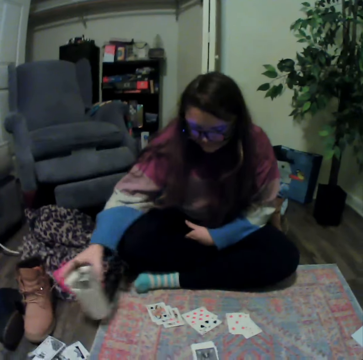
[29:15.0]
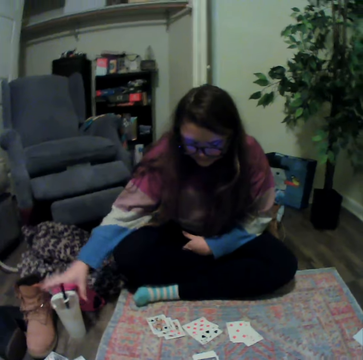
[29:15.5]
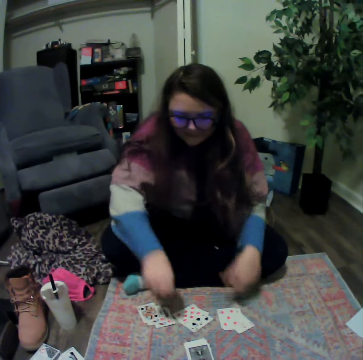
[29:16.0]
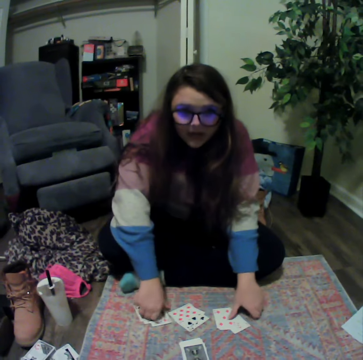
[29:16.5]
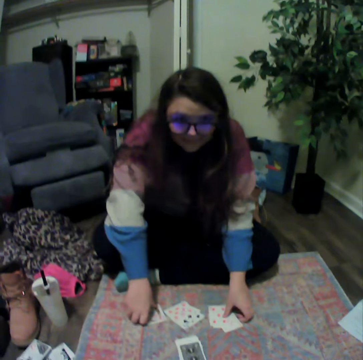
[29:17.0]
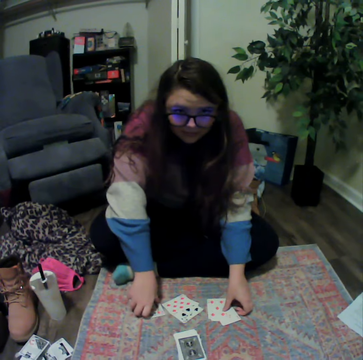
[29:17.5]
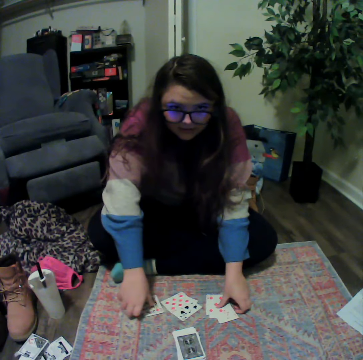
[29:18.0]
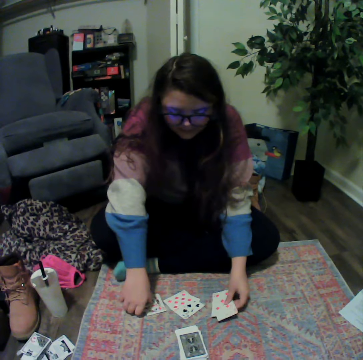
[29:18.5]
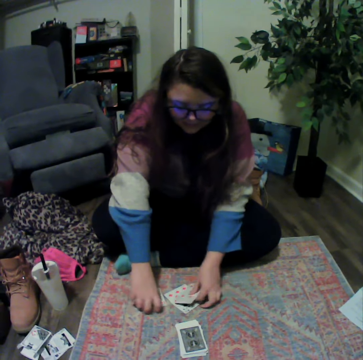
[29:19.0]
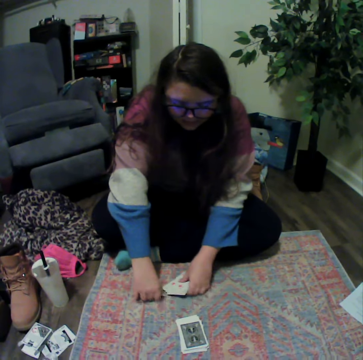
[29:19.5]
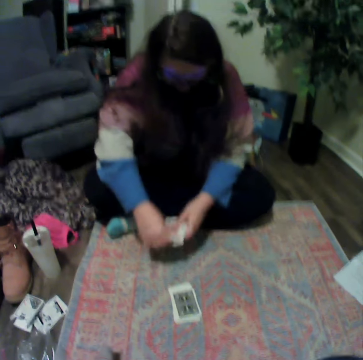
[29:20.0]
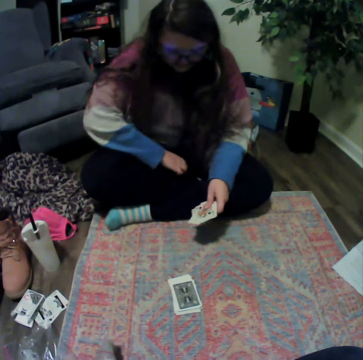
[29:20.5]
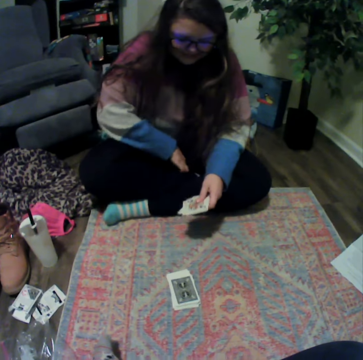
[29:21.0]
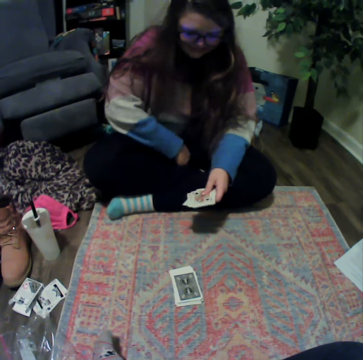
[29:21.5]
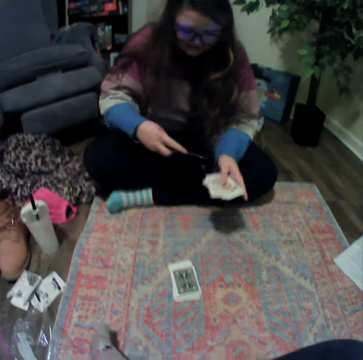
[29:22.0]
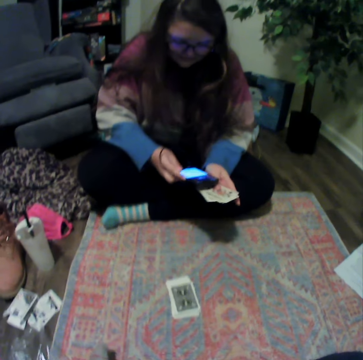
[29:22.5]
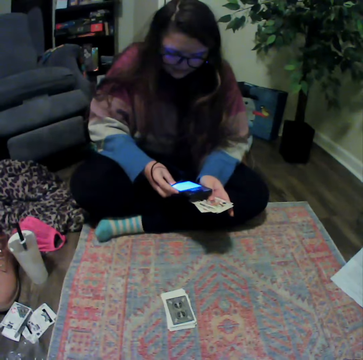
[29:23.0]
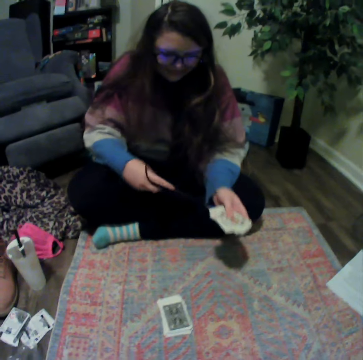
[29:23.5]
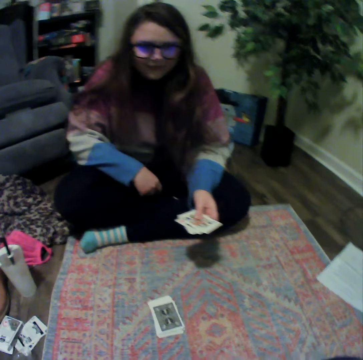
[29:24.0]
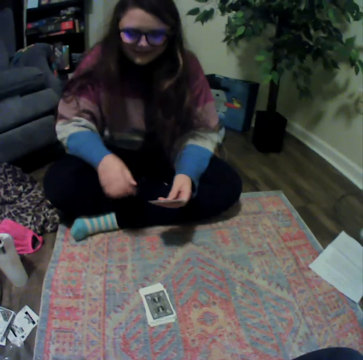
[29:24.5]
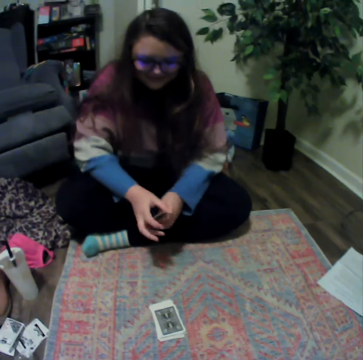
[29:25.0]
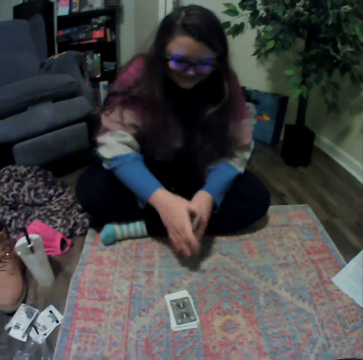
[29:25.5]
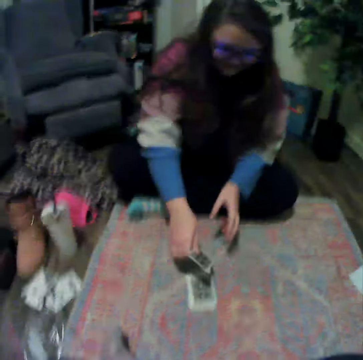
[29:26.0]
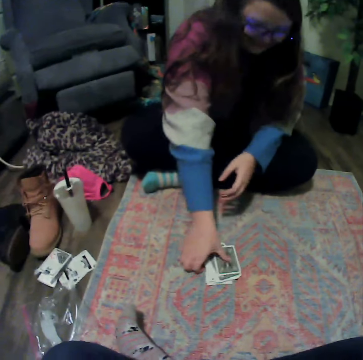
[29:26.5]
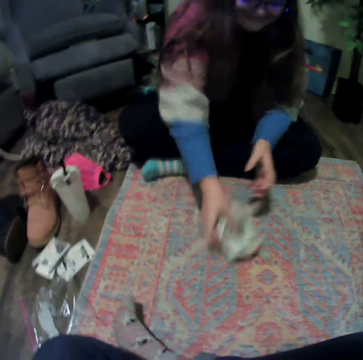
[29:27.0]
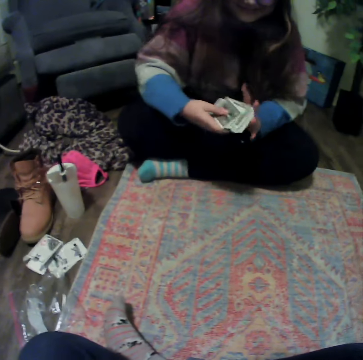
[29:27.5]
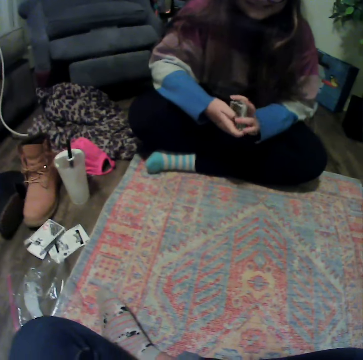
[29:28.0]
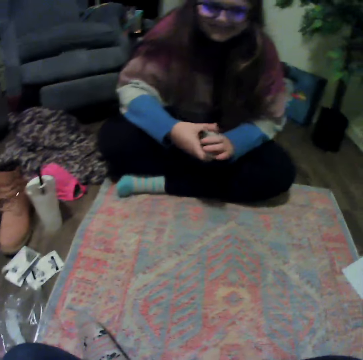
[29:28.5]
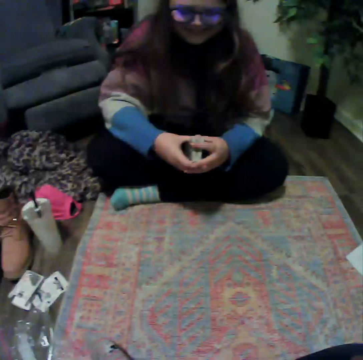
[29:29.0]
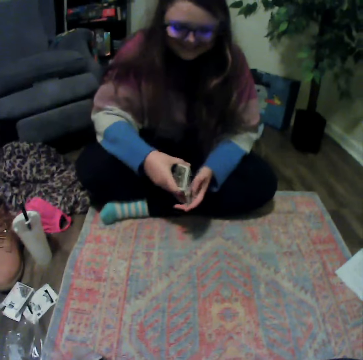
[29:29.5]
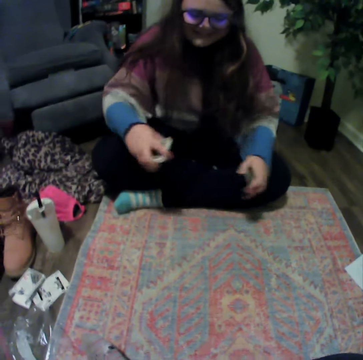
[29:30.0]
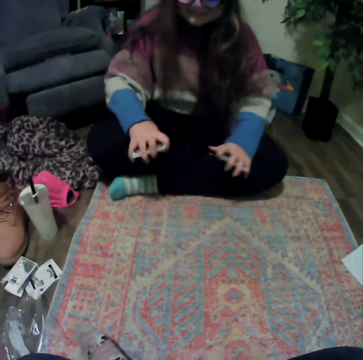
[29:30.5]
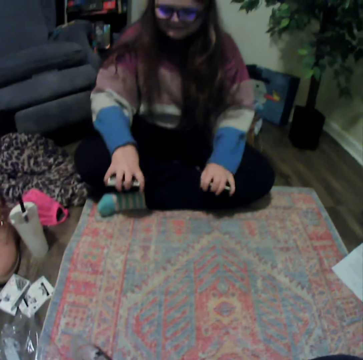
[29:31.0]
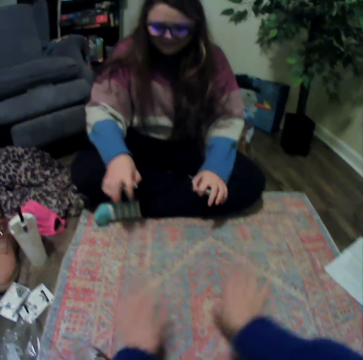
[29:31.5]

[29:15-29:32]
A lady picks up the cards and collects the cards. The lady picks up the phone and scrolls the phone. The lady places the phone on her lap. The lady holds the cards and places the cards on the table. The lady picks up the cards and holds the cards.

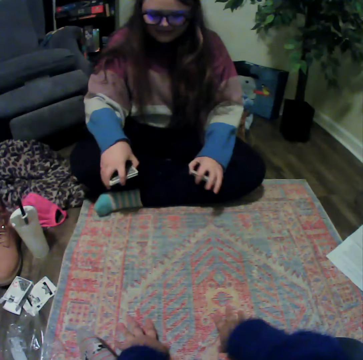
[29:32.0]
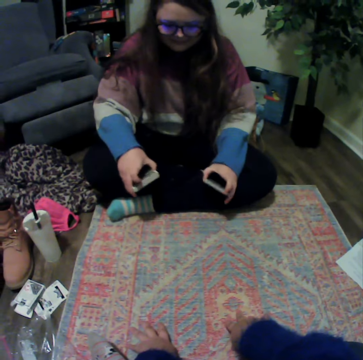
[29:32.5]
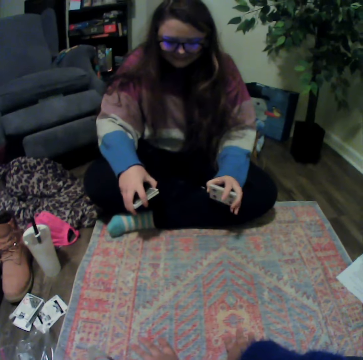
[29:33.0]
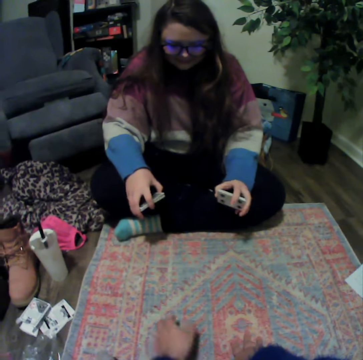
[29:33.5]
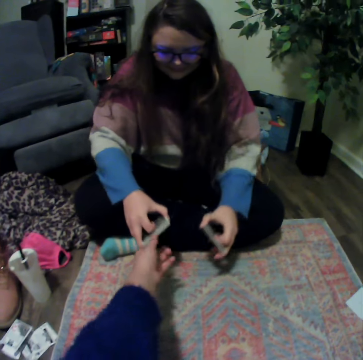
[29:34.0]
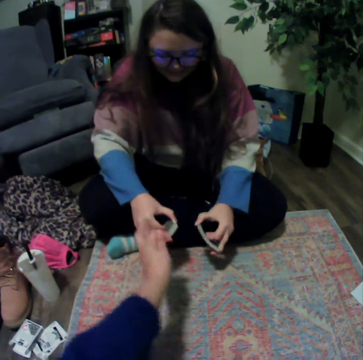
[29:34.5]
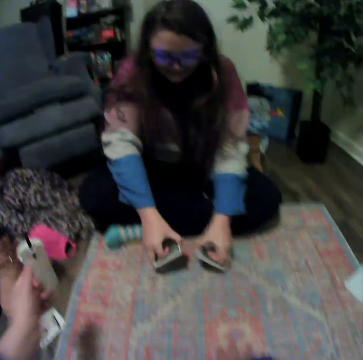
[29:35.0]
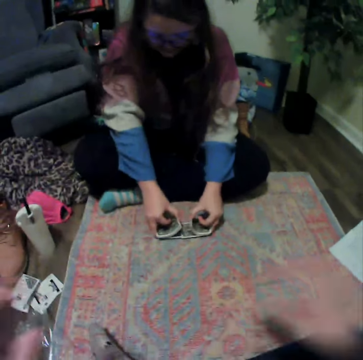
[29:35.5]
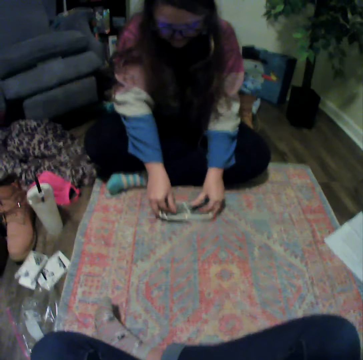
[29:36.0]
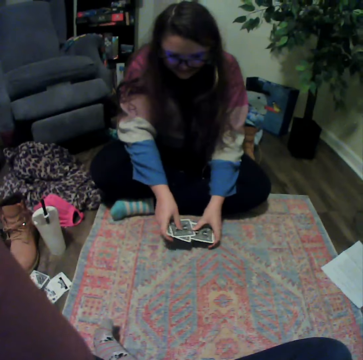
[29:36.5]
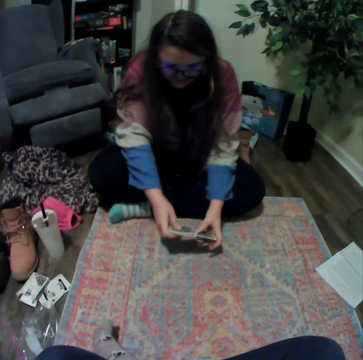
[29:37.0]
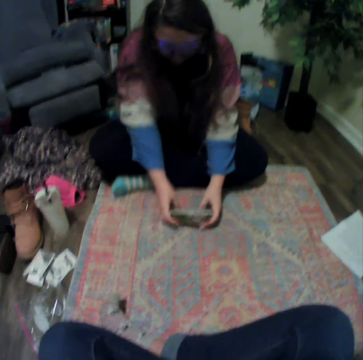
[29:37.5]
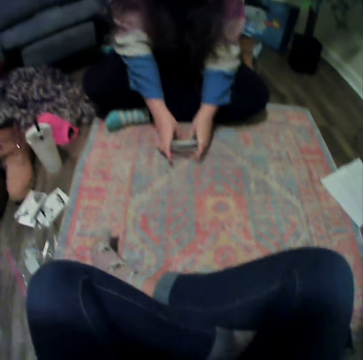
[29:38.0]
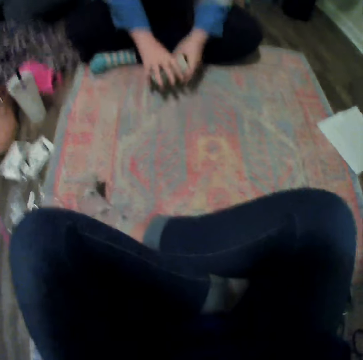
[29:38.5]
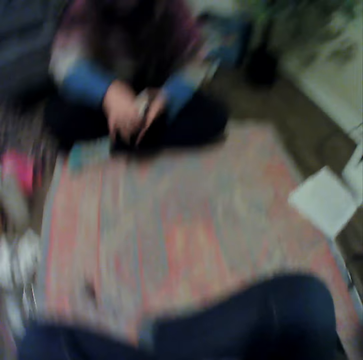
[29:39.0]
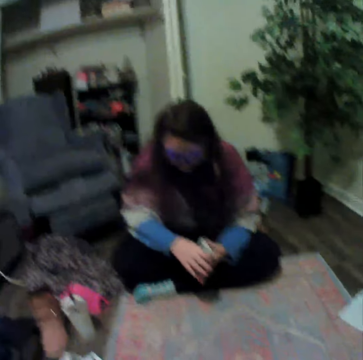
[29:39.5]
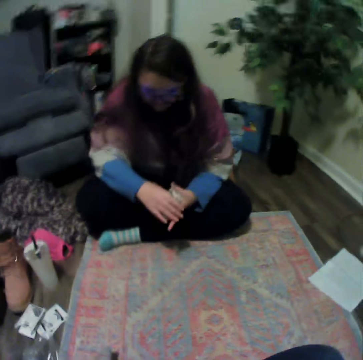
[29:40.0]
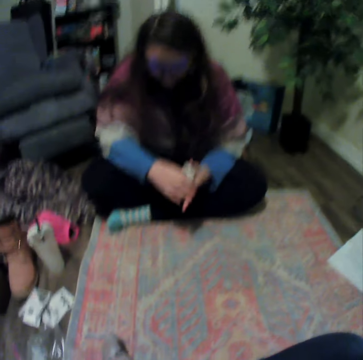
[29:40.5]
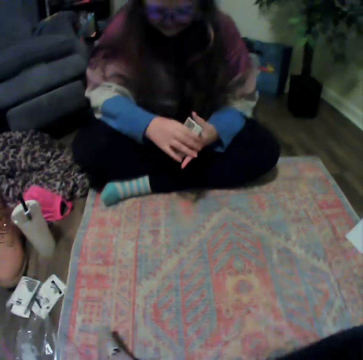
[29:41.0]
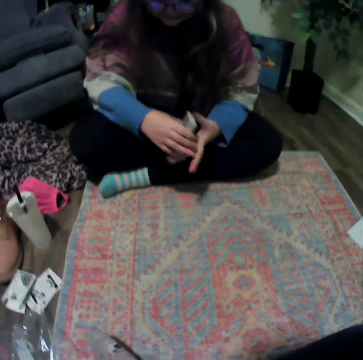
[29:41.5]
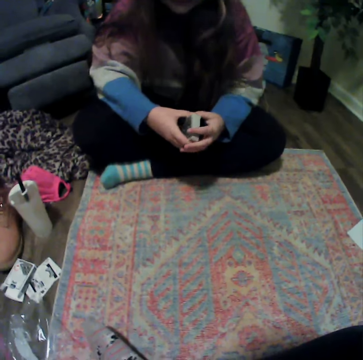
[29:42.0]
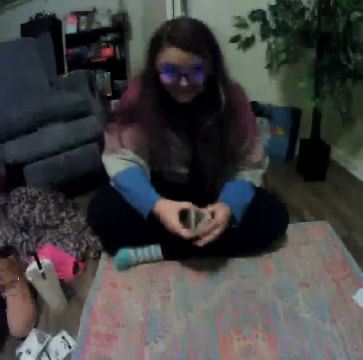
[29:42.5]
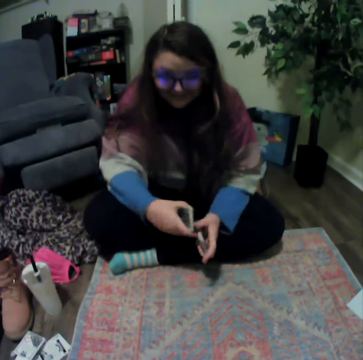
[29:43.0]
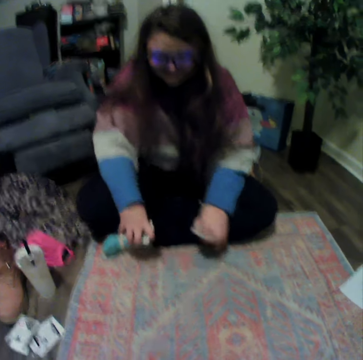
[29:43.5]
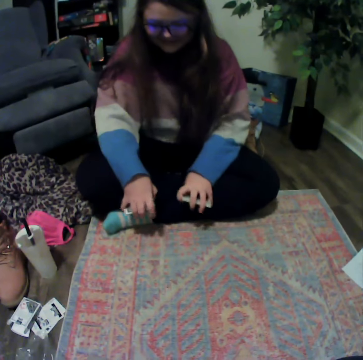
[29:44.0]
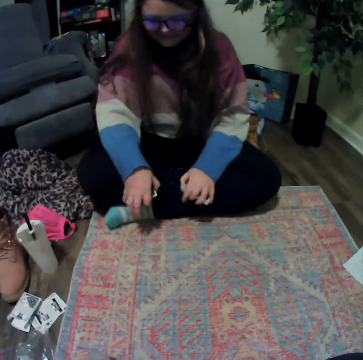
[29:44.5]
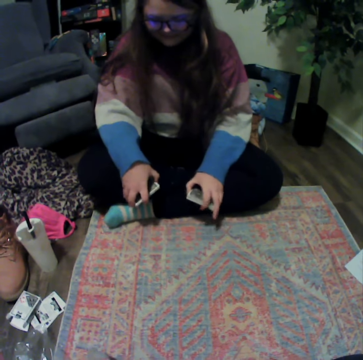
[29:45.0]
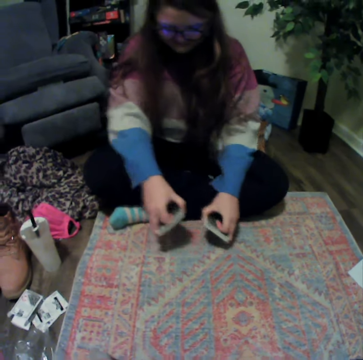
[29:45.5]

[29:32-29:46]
A lady places the cards on the table. The lady lifts the cards and holds the cards.

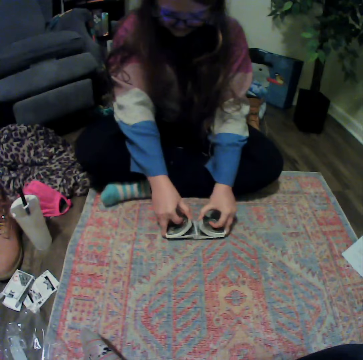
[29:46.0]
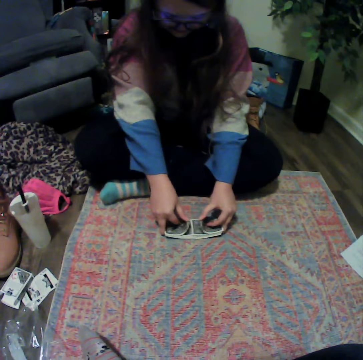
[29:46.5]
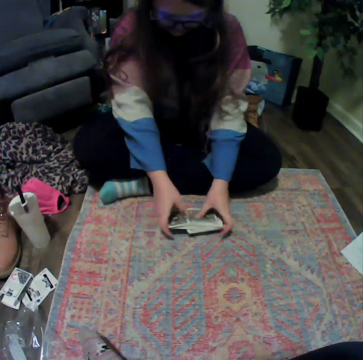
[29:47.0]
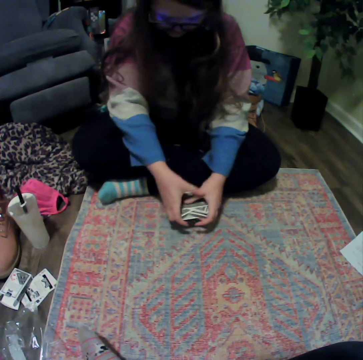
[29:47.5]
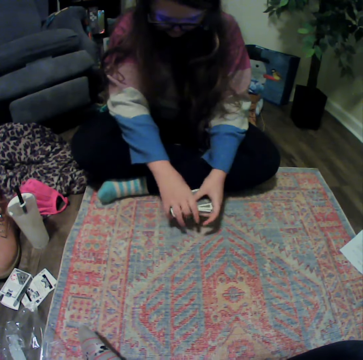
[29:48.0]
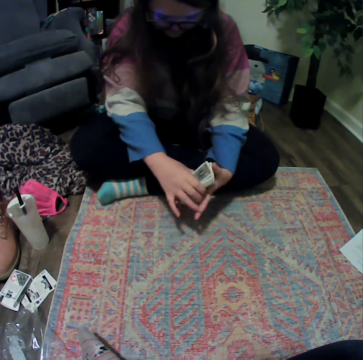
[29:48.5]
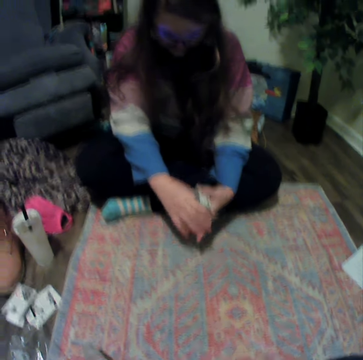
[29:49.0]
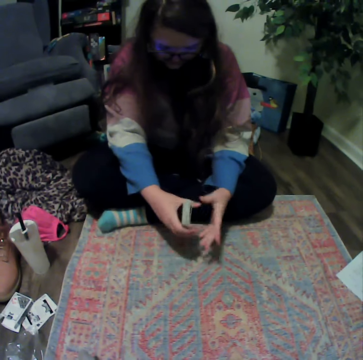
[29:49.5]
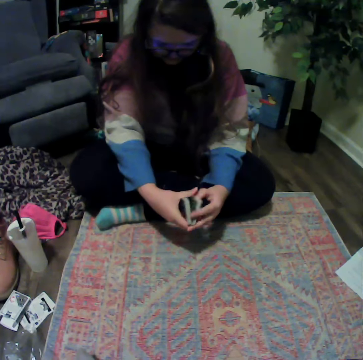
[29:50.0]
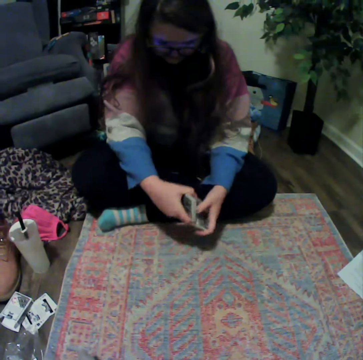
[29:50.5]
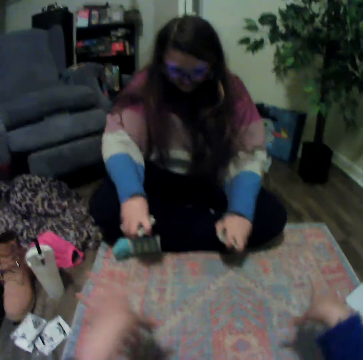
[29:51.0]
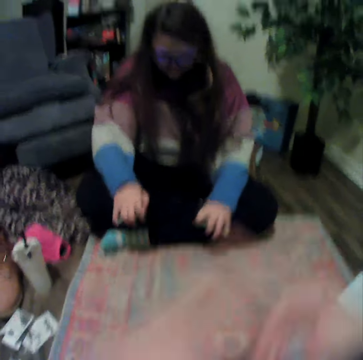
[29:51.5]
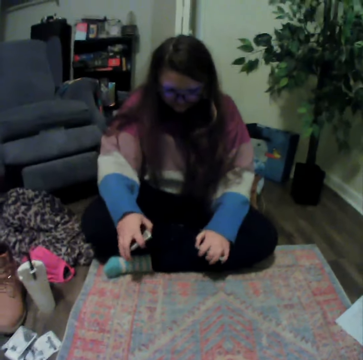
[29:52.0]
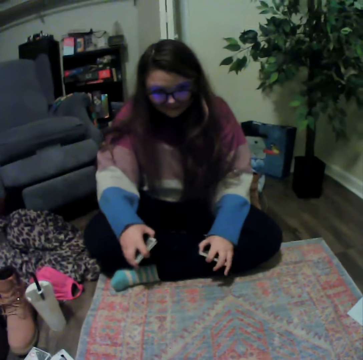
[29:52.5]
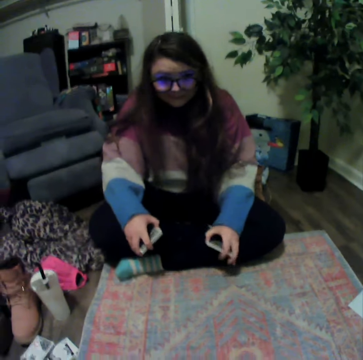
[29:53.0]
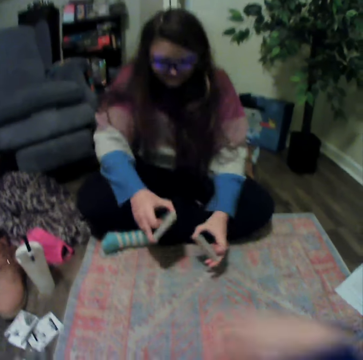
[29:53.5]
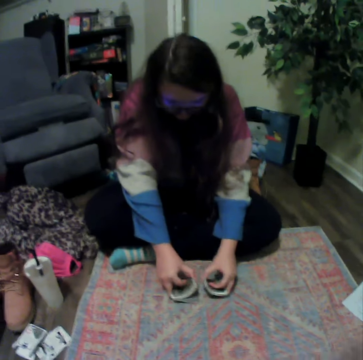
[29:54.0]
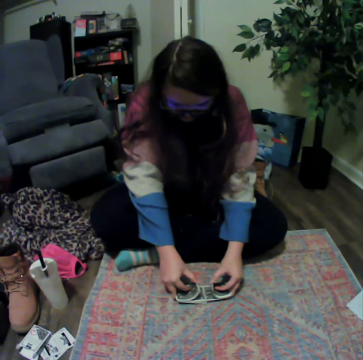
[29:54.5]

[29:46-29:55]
A lady places the cards on the table and lifts the cards. The camera wearer stretches his hands. He talks with the lady.
